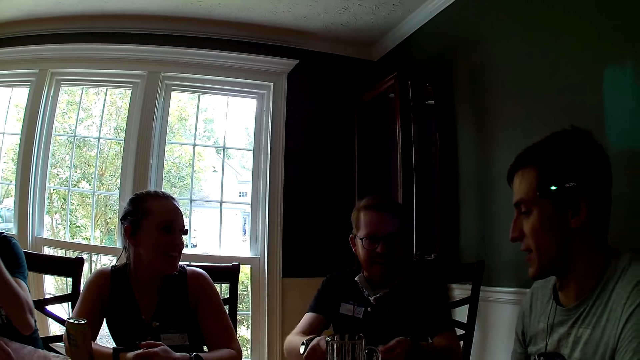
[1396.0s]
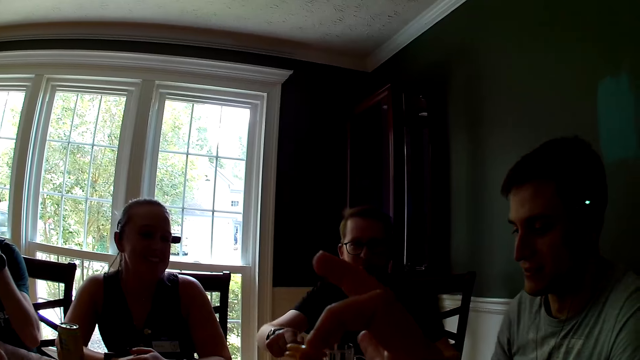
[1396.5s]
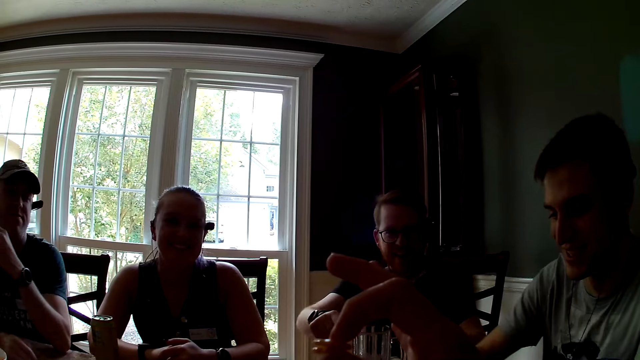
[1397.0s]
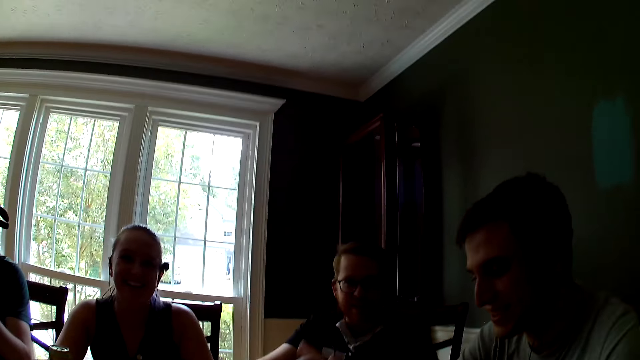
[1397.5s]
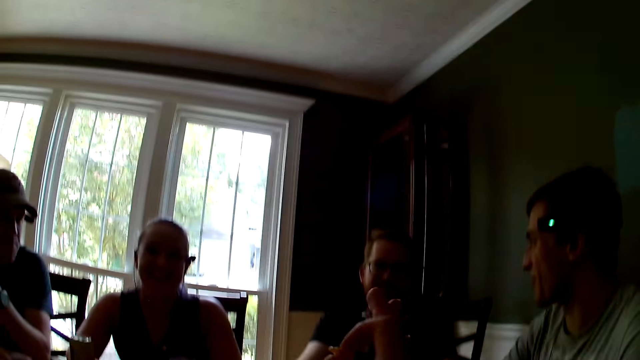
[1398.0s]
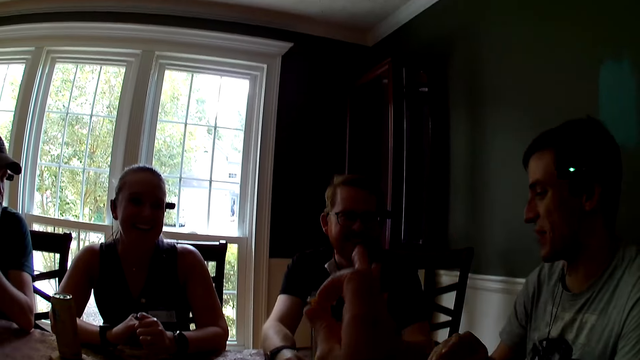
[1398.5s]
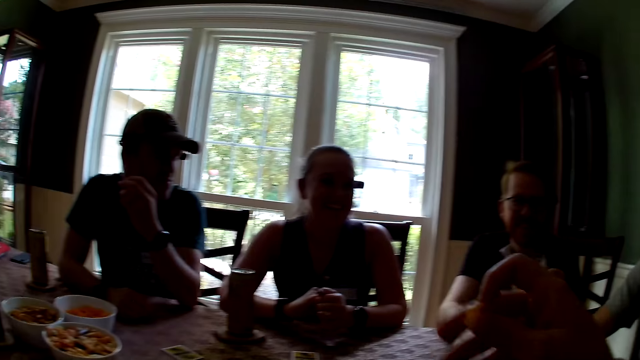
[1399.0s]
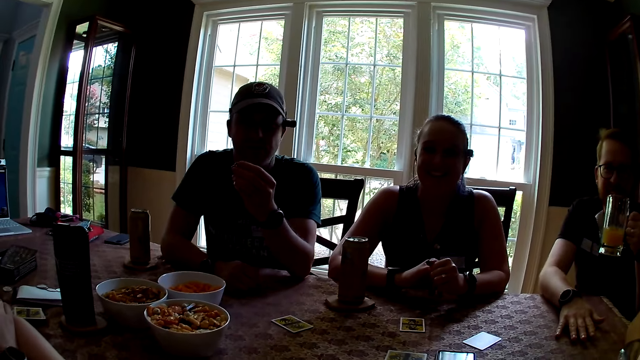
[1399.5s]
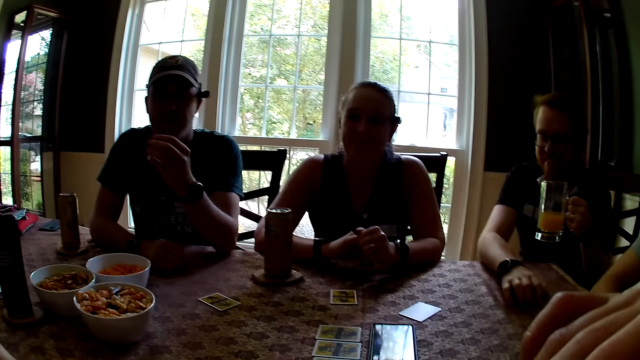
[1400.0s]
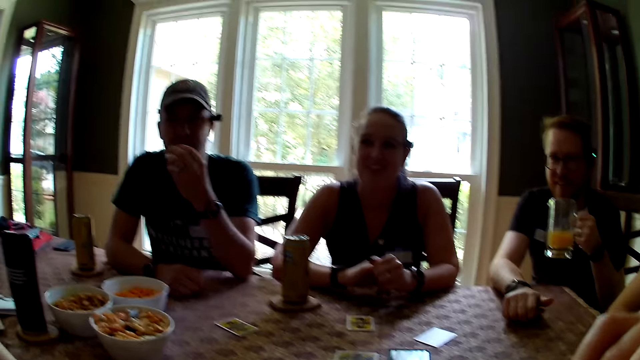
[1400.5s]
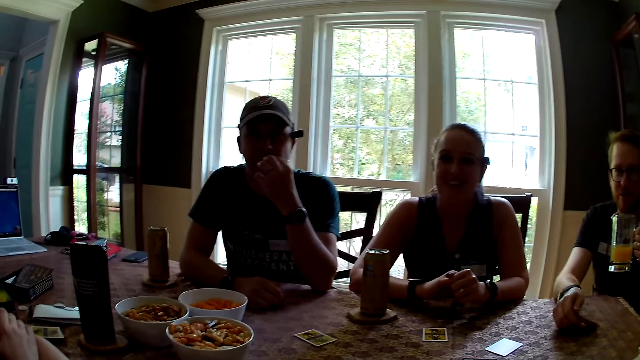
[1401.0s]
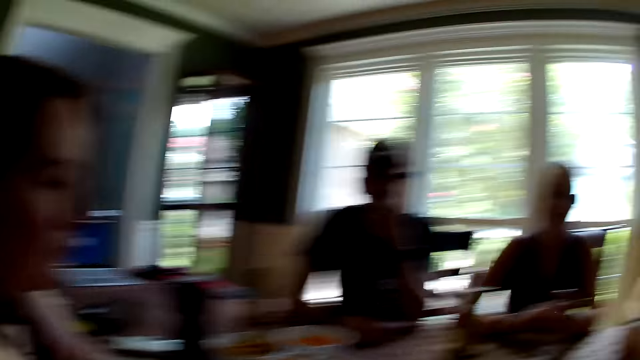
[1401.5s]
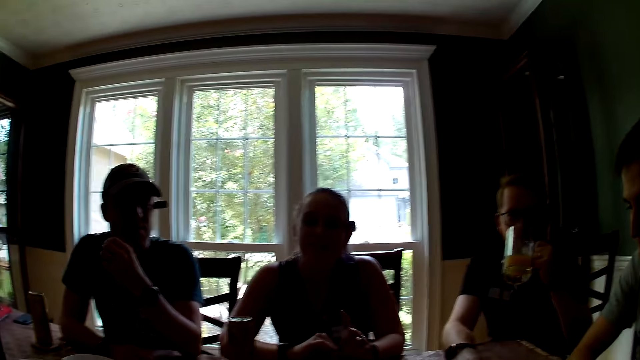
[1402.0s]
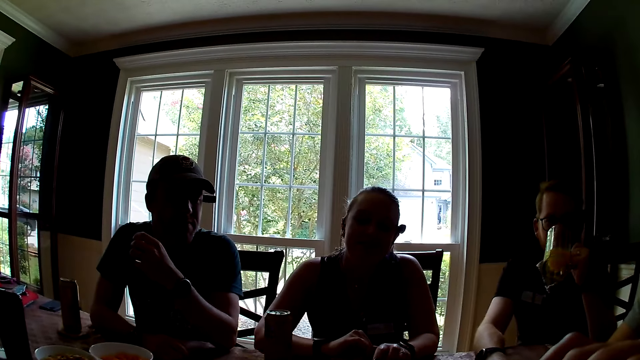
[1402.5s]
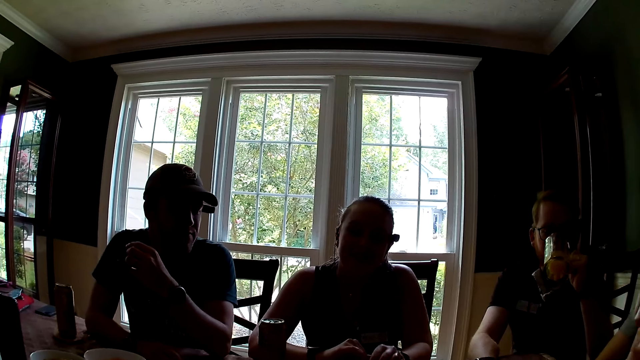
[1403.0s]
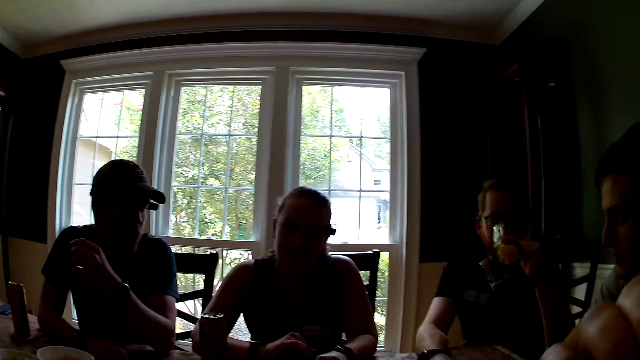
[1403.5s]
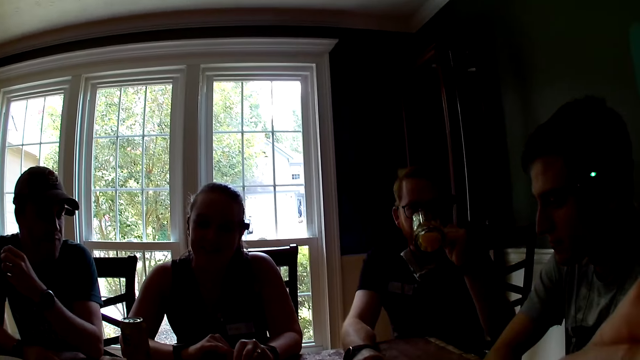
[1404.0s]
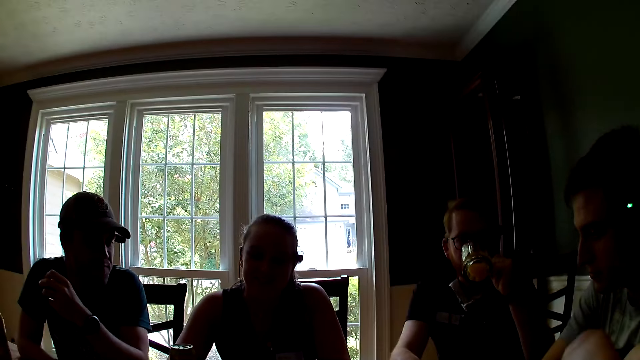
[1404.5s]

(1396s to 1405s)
The camera wearer speaks. A lady laughs with the camera wearer. A man holds the glass cup on the table with his left hand. The camera wearer makes gestures with hands. Another man eats something. The lady holds her hands on the table.

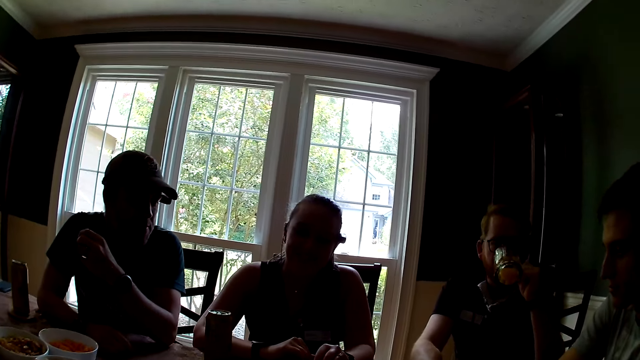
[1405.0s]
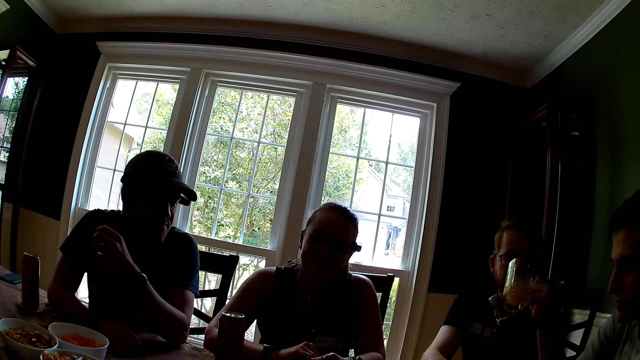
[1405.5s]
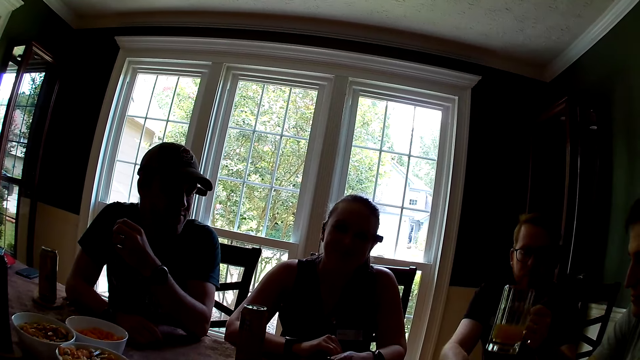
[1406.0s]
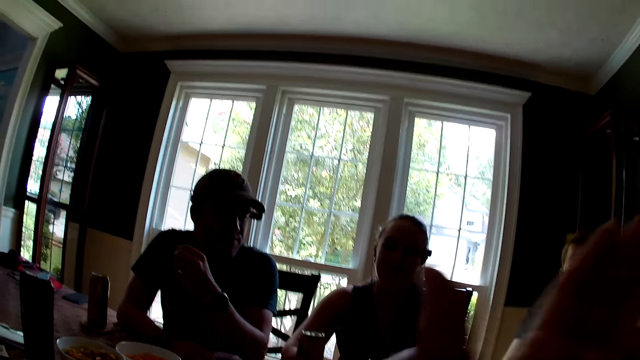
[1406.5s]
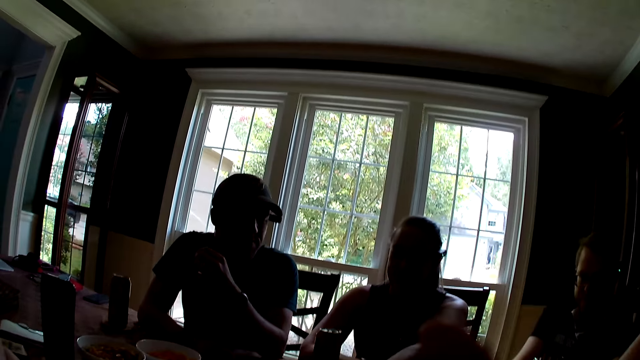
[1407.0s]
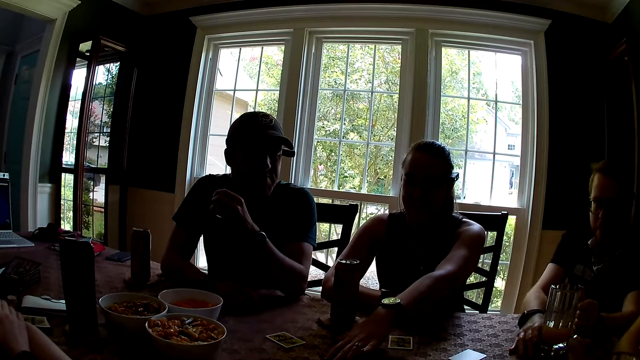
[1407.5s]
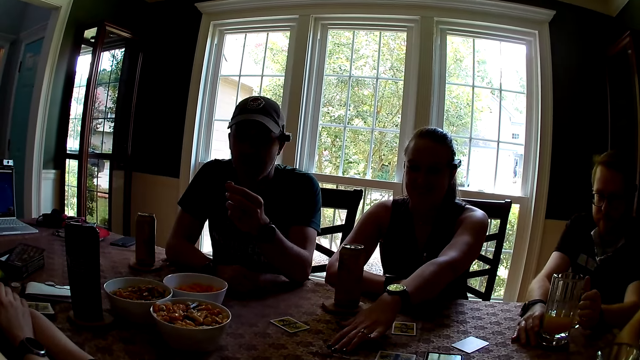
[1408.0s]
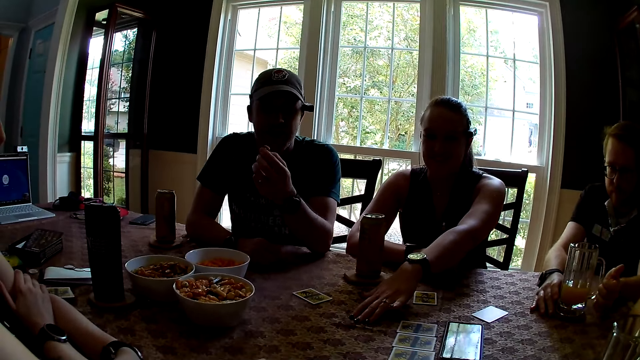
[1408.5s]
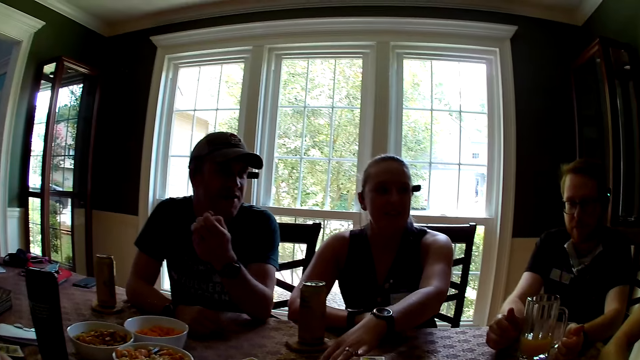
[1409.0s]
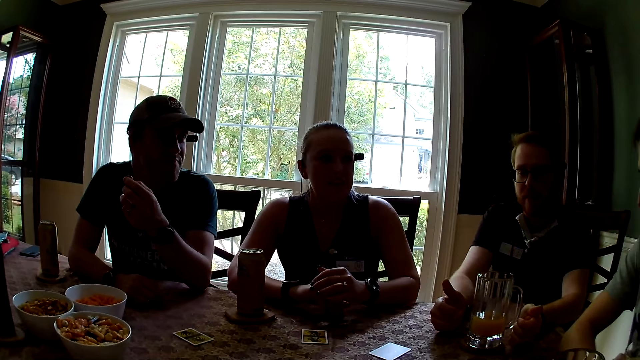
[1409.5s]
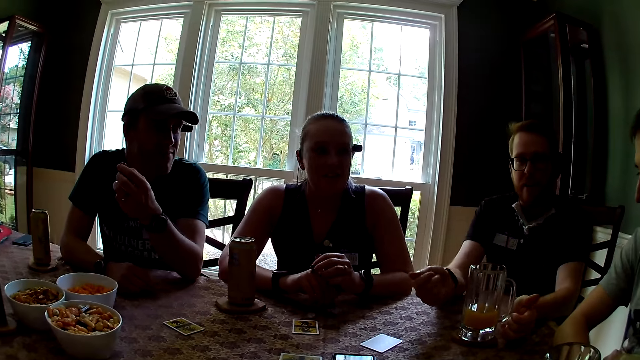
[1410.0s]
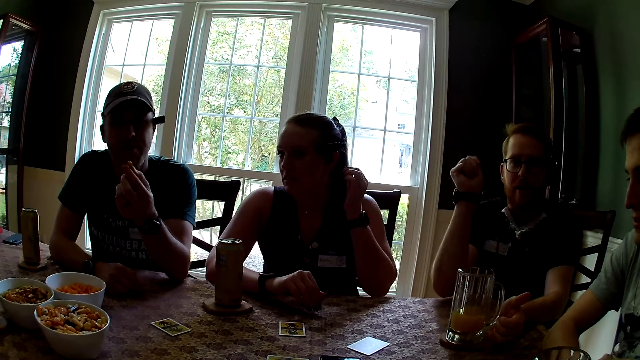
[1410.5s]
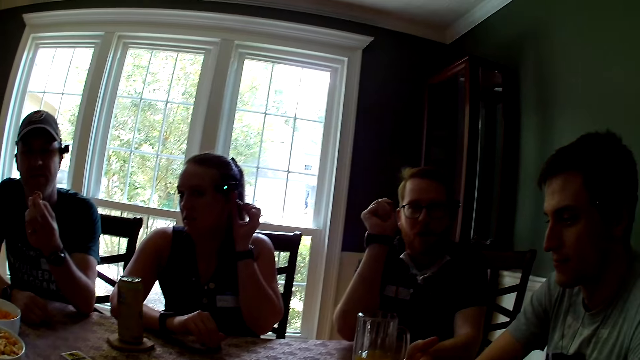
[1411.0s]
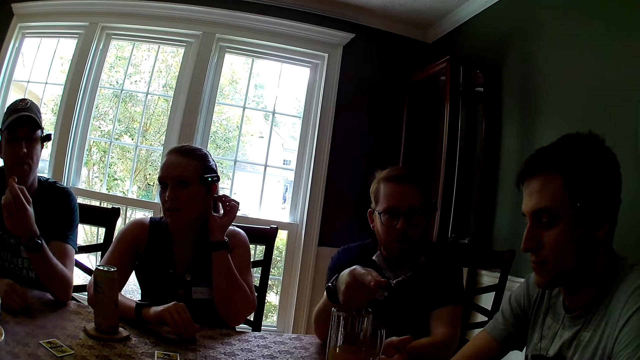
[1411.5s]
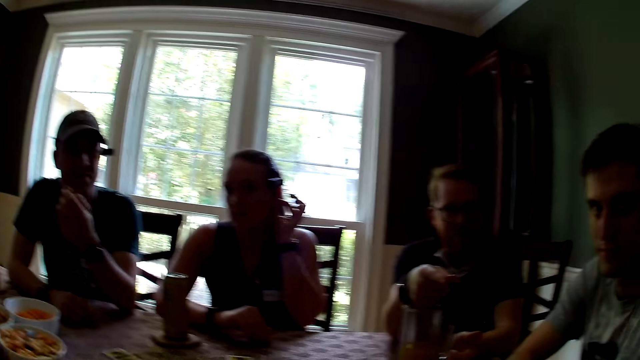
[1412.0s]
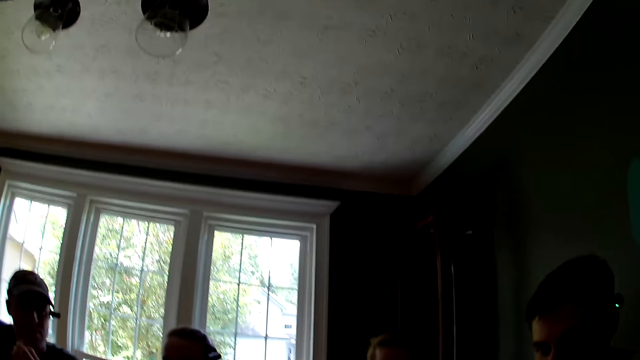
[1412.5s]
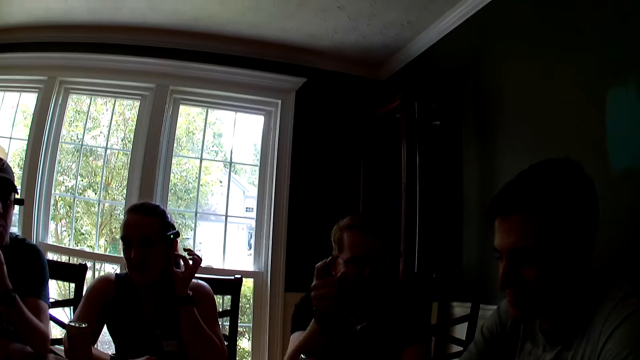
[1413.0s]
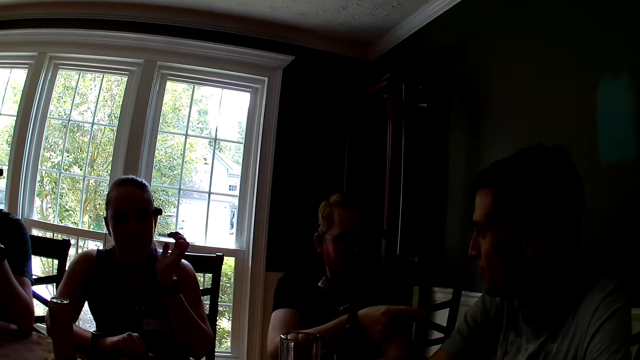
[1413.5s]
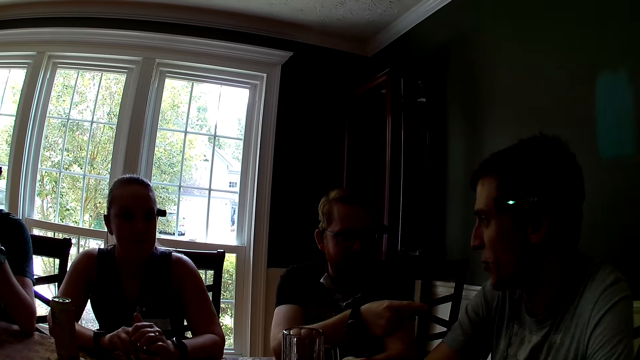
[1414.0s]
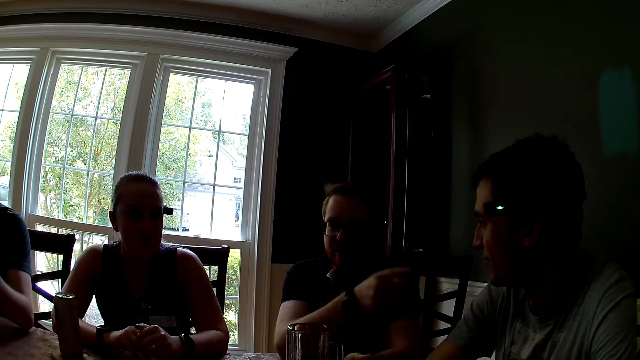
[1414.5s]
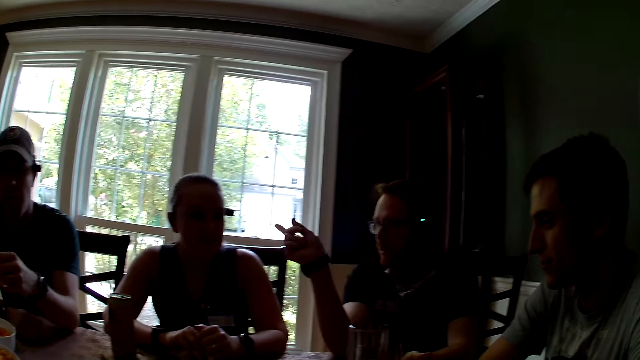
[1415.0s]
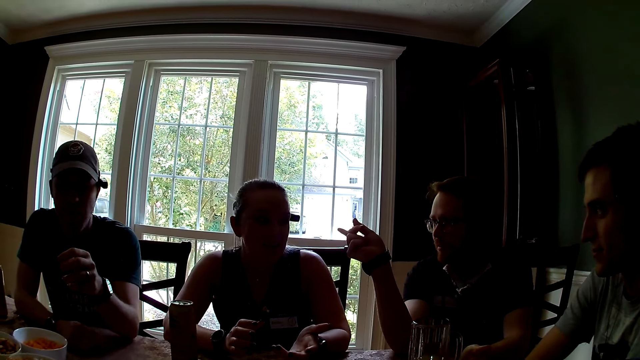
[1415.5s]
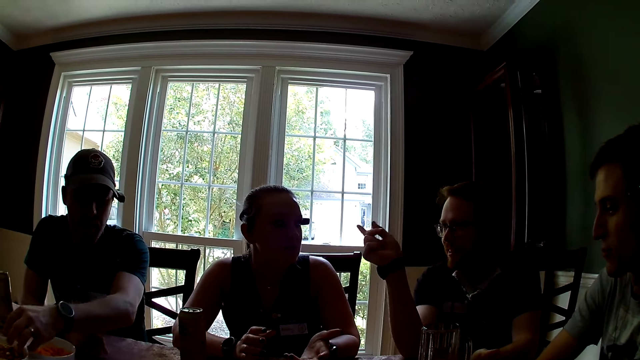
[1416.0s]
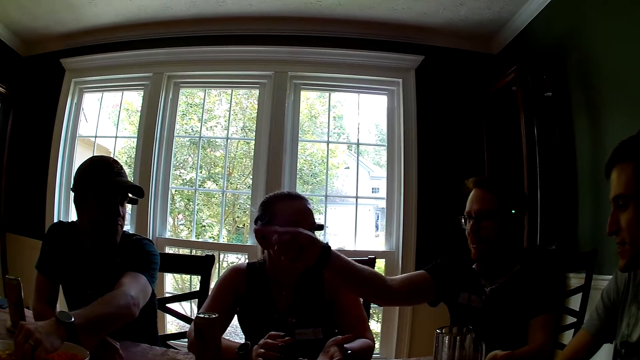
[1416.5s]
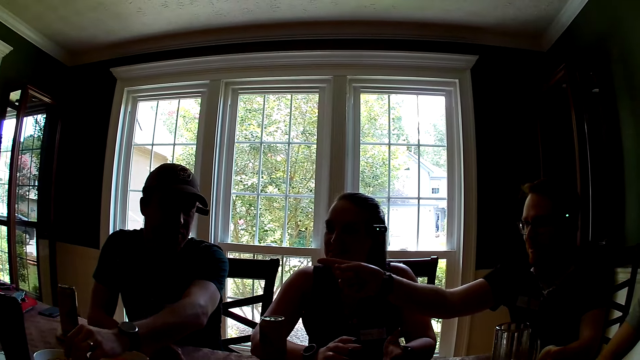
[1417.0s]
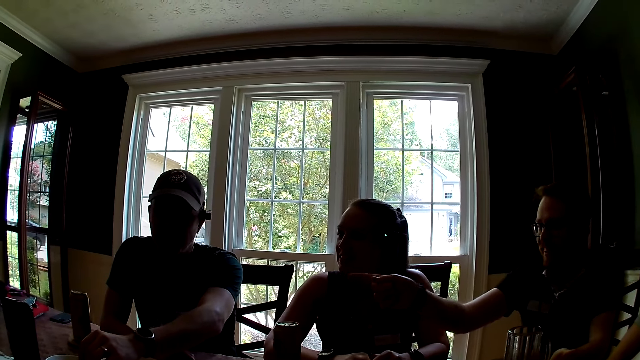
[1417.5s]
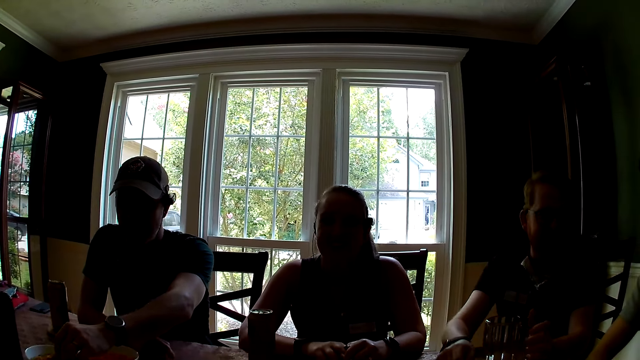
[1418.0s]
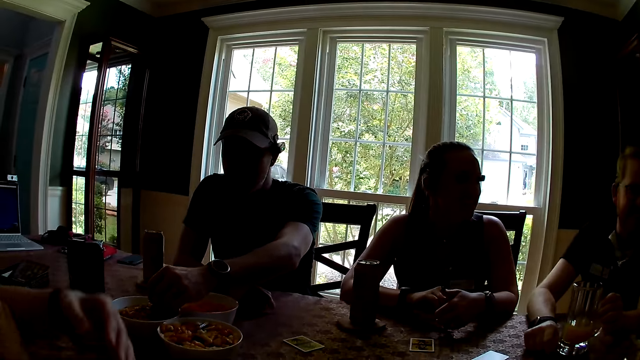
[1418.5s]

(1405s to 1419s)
The camera wearer raises her hand to something. A man drinks juice from the glass. The man drops the glass cup on the table with his left hand. The lady touches a card on the table with her left hand. The man makes gestures with his hand. The man converses with the group of people at the table. The man speaks to the camera wearer. Another man speaks to the first man. The lady speaks to the first man. A different man speaks to the first man.
